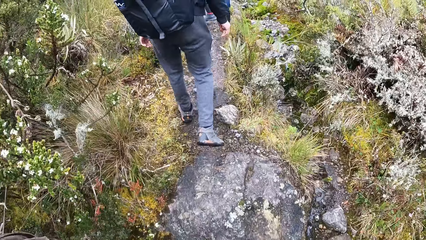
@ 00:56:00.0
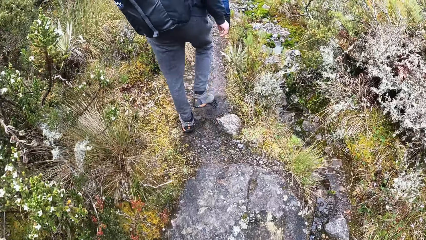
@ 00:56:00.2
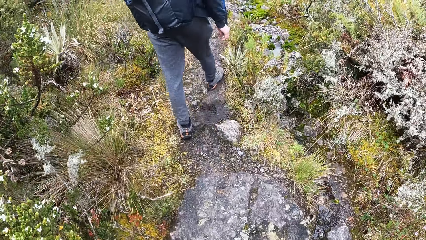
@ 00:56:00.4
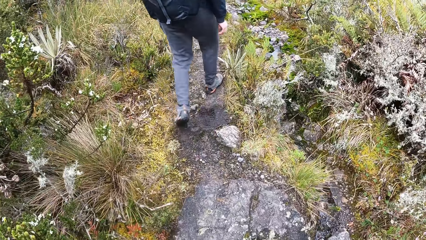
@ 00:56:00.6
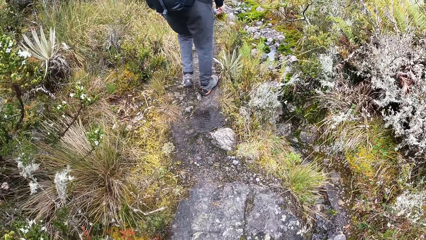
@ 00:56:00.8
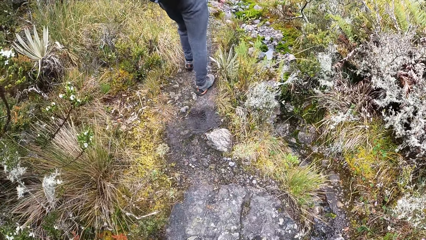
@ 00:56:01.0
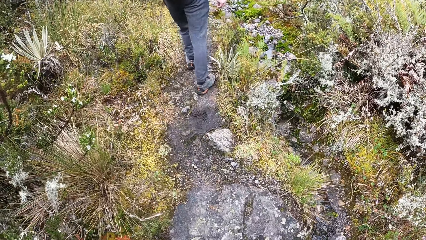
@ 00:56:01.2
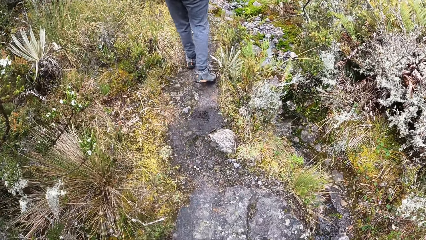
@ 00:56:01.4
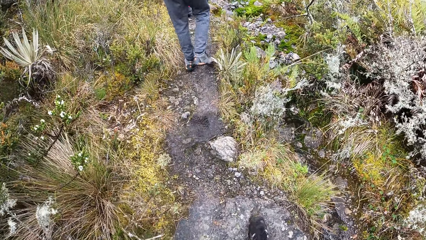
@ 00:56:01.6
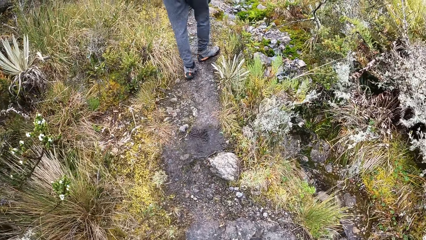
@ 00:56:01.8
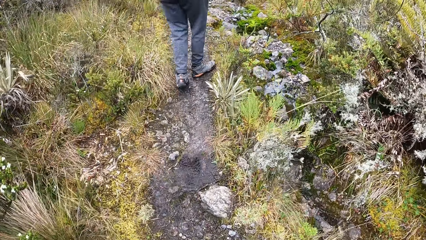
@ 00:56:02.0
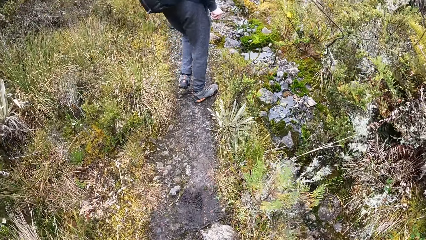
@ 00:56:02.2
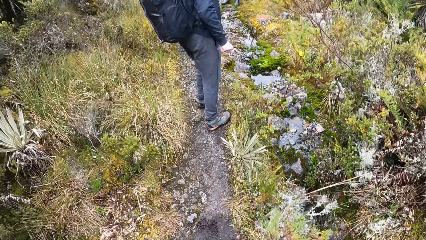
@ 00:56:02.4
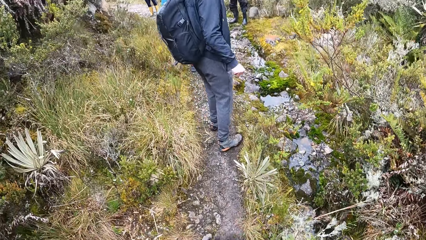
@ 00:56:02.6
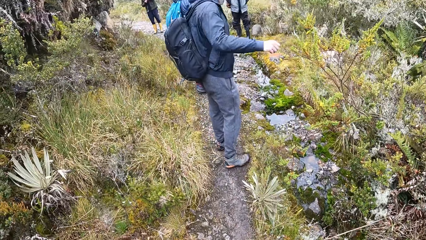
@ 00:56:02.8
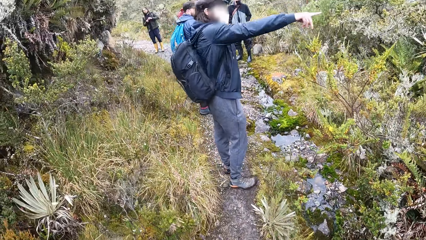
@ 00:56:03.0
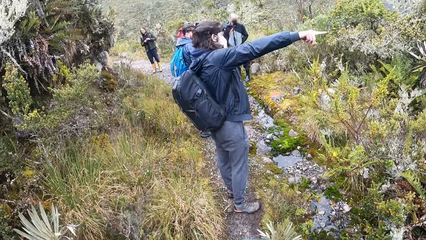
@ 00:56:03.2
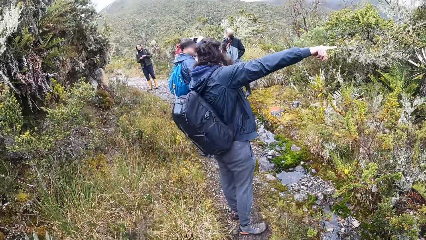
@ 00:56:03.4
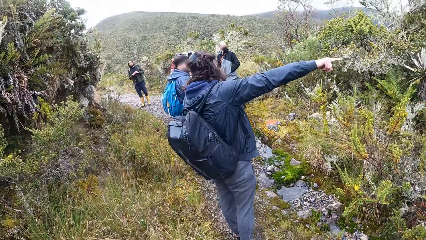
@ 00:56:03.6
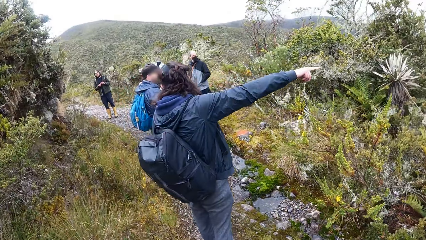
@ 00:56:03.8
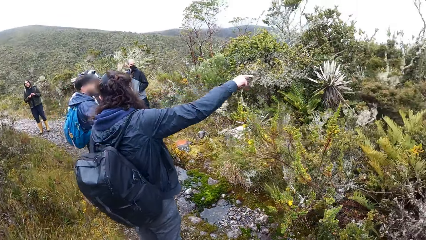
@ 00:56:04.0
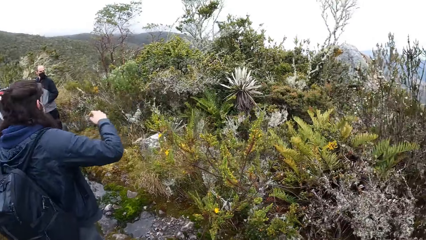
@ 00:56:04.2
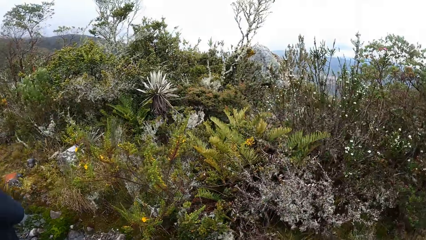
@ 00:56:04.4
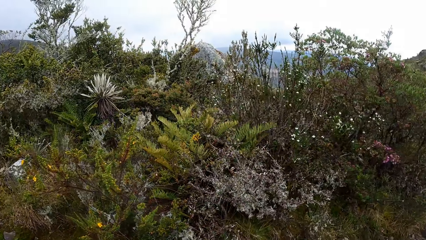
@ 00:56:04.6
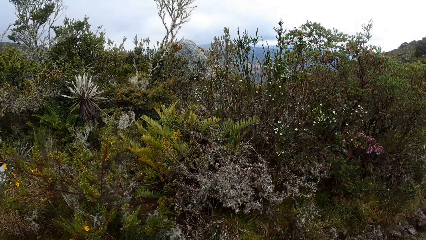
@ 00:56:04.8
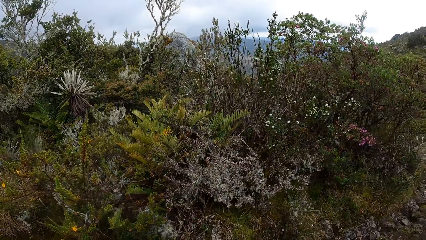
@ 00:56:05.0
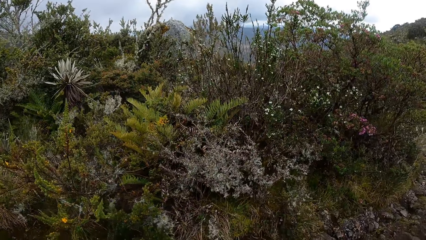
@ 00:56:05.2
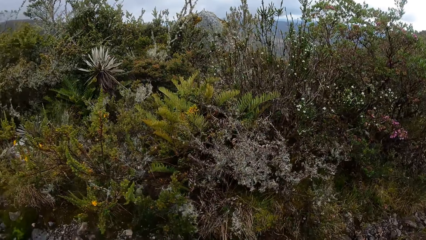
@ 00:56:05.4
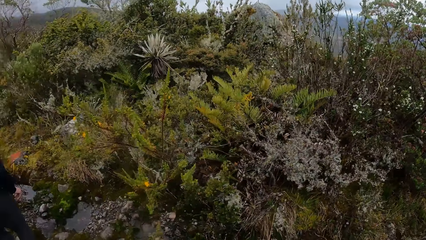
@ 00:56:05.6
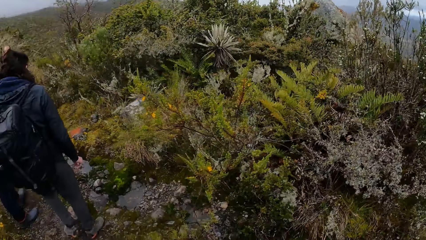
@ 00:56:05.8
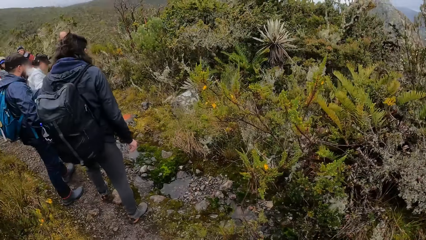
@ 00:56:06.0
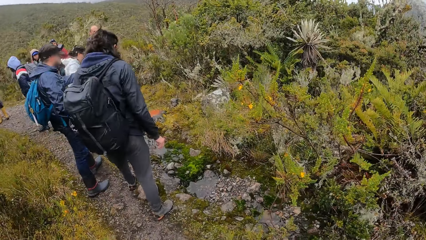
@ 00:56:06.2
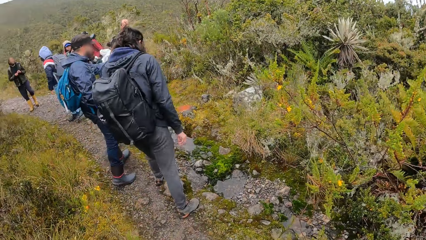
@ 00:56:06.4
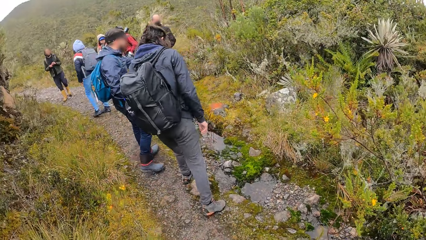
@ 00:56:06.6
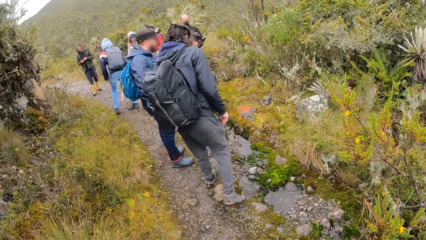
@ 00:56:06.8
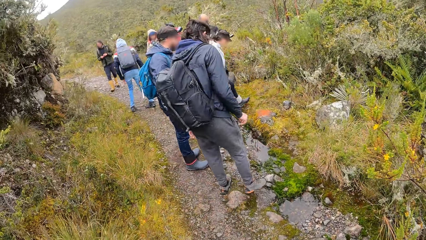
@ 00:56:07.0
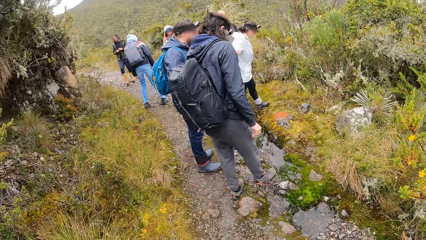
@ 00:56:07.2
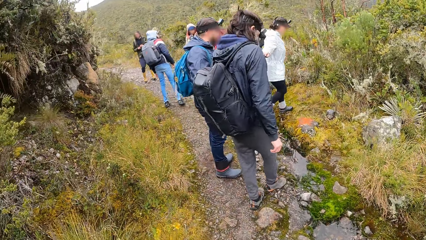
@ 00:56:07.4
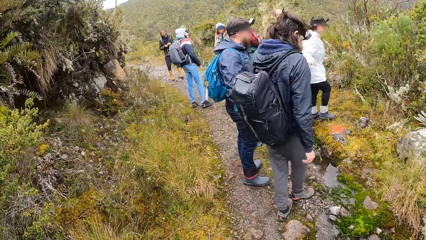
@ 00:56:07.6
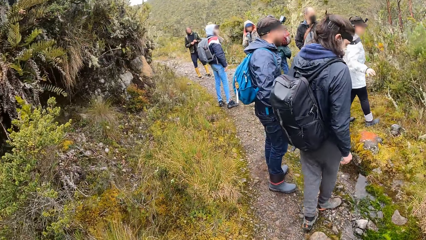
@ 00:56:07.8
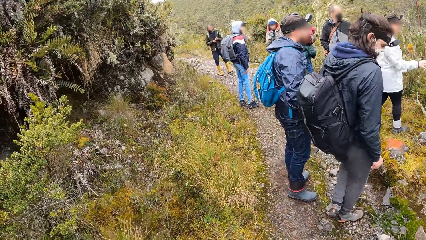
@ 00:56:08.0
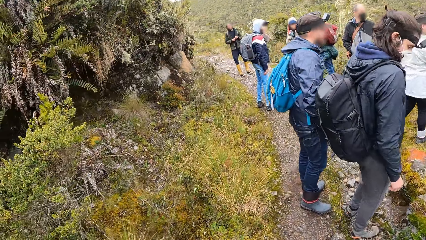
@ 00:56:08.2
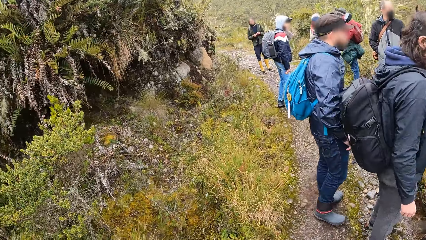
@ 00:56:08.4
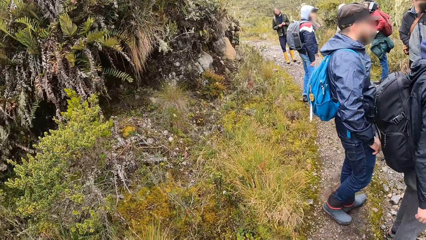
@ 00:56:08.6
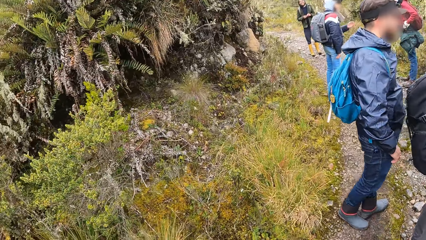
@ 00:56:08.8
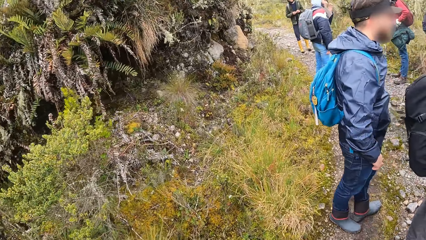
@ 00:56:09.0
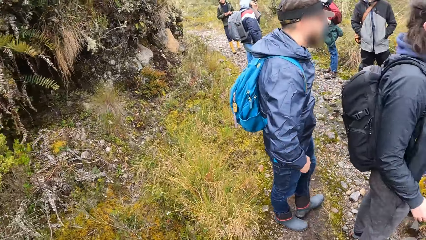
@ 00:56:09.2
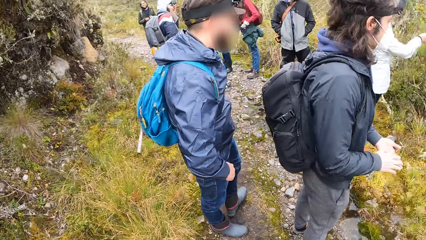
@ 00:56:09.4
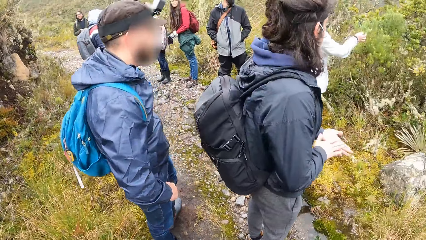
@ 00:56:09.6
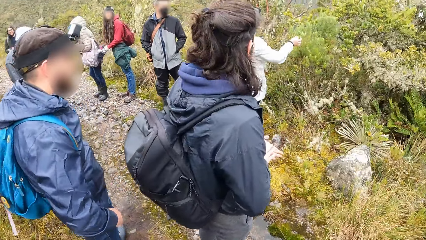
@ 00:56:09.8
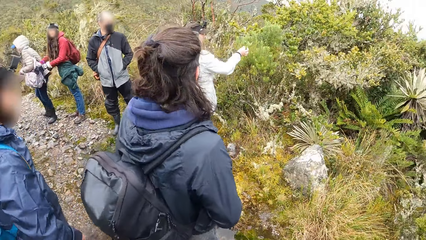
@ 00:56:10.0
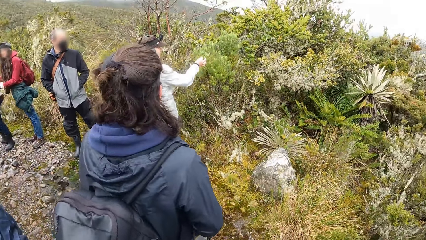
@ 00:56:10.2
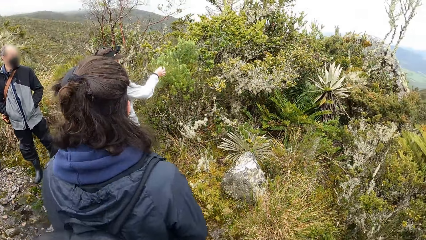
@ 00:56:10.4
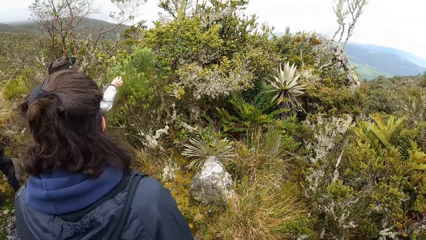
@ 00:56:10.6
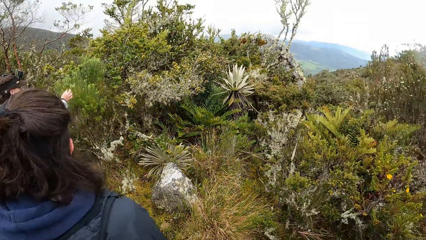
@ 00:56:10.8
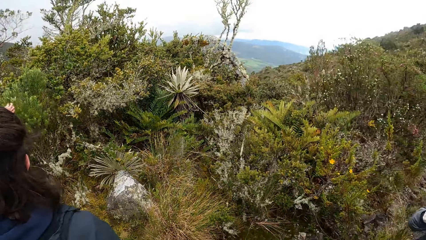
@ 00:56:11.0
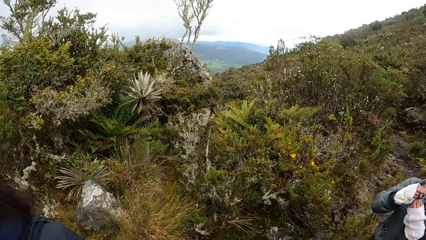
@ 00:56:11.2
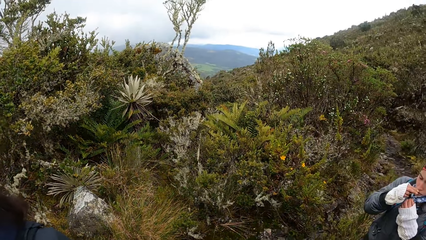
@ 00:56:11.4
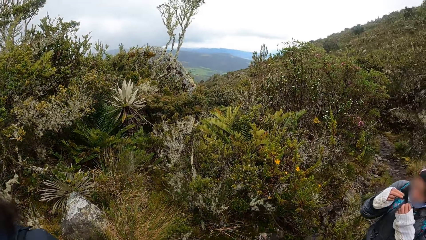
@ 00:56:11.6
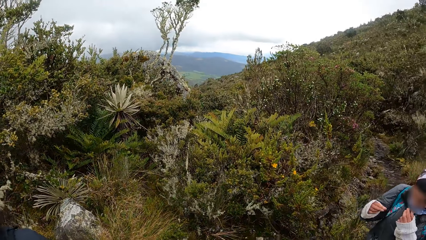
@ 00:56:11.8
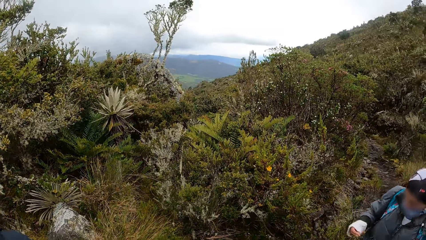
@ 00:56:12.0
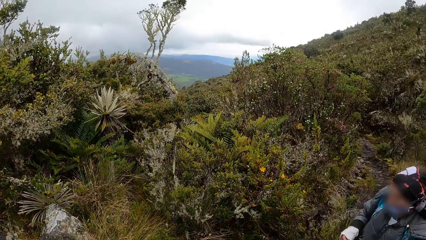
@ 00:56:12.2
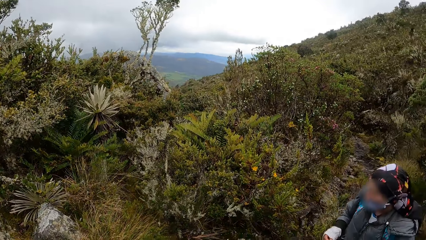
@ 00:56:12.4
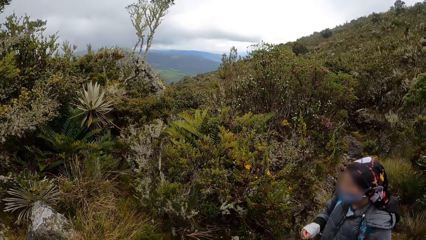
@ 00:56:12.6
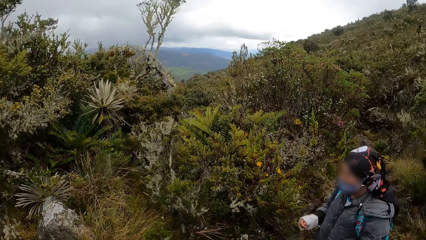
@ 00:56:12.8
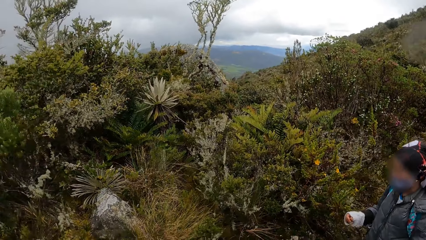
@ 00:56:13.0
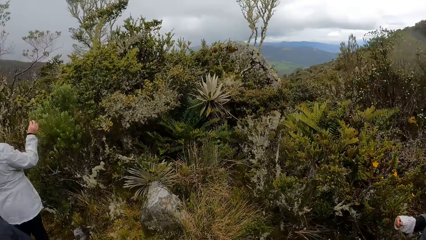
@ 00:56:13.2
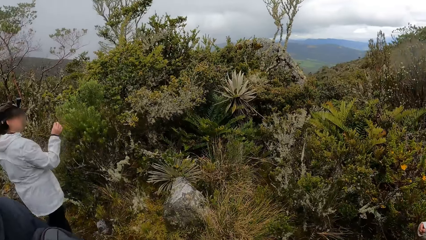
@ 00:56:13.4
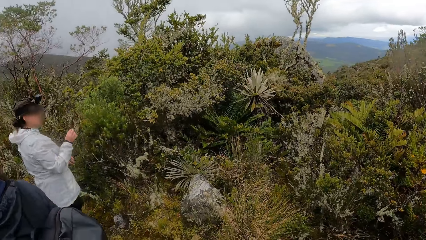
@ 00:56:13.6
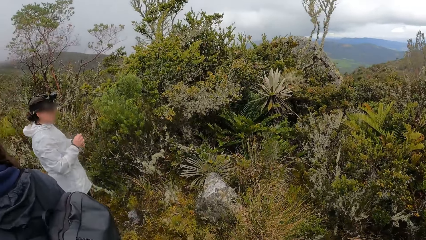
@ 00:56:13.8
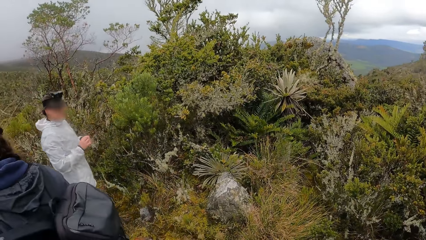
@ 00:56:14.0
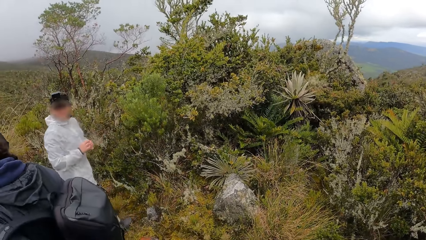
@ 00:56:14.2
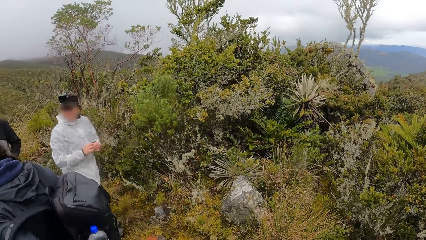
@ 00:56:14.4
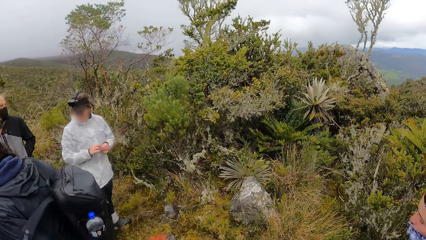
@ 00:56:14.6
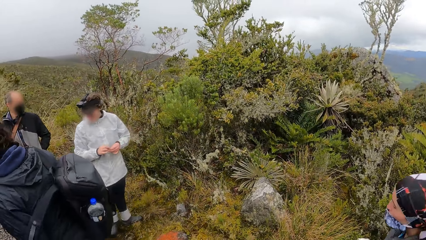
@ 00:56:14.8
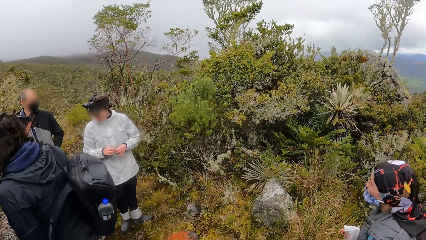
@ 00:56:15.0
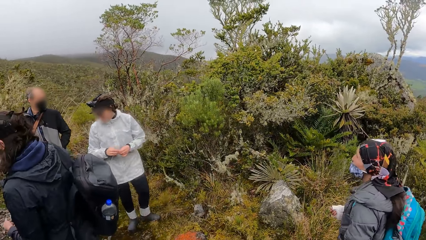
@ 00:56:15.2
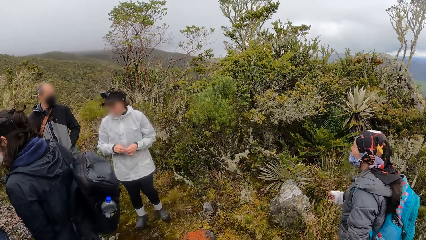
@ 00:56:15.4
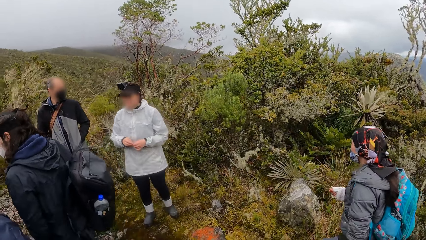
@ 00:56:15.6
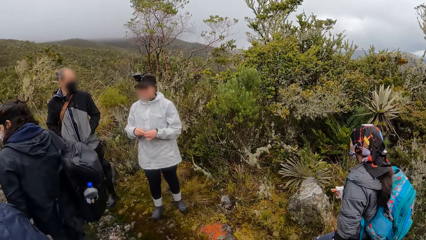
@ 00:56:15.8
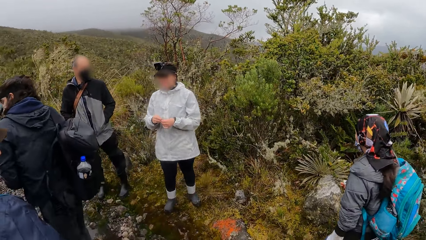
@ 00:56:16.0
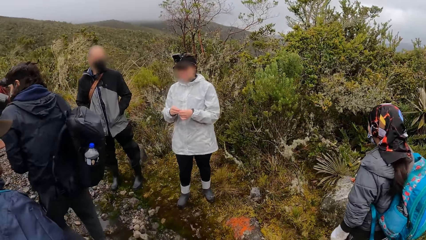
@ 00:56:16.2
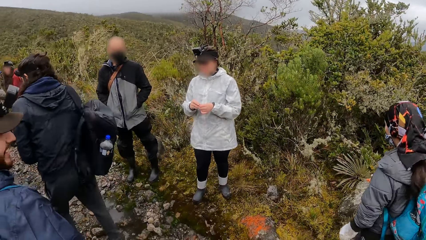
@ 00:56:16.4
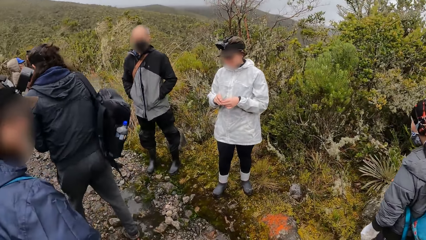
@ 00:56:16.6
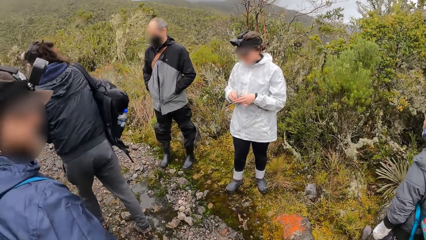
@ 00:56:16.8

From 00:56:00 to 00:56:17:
A man points at a flower with his right hand. The camera wearer stops and looks around. A woman walks towards a flower. The camera wearer walks. The woman stretches her right hand towards the flower. Another woman removes her right hand from her mouth and removes her left hand from a nose mask on her mouth. The first woman removes her right hand from the flower. The man hikes on the path.
